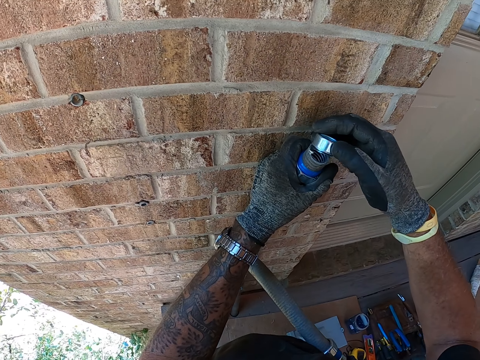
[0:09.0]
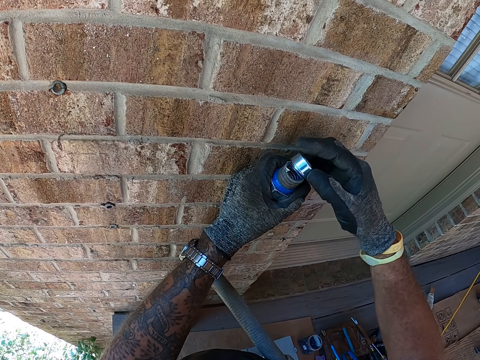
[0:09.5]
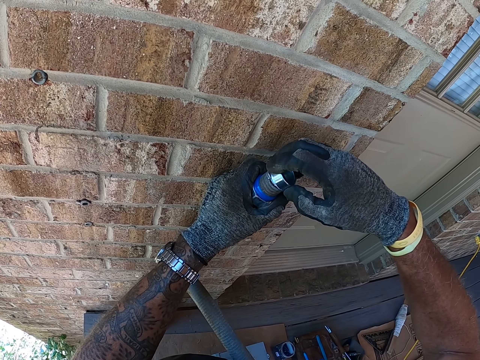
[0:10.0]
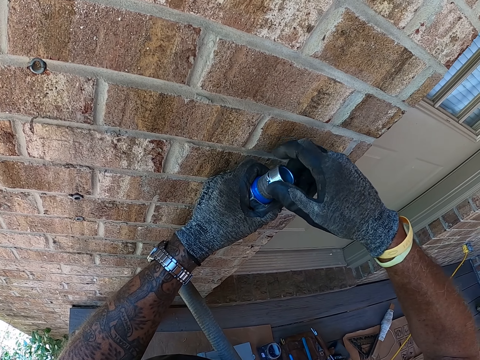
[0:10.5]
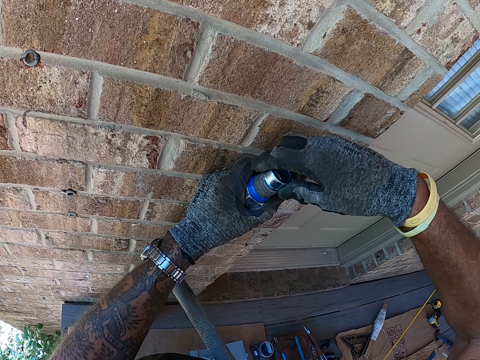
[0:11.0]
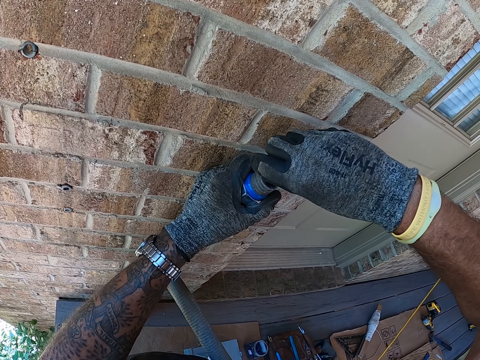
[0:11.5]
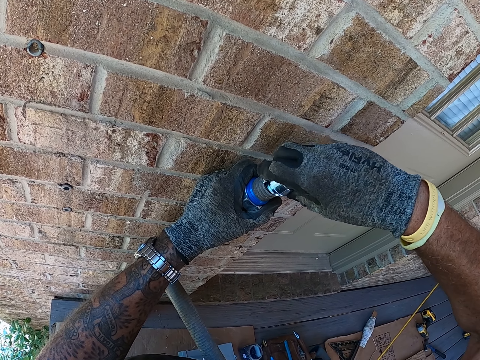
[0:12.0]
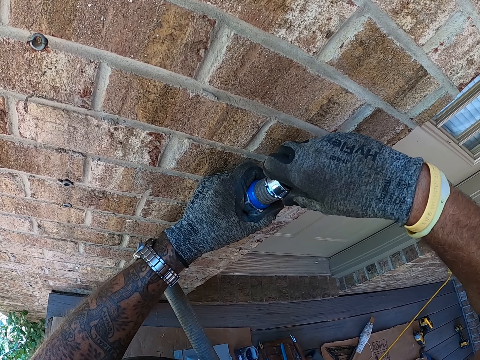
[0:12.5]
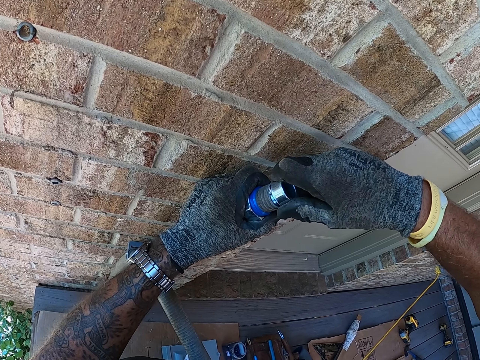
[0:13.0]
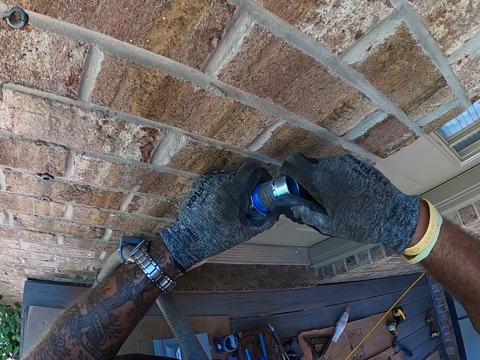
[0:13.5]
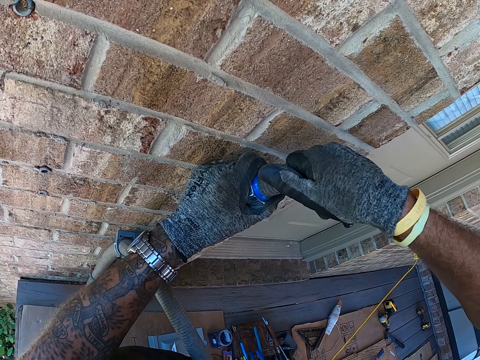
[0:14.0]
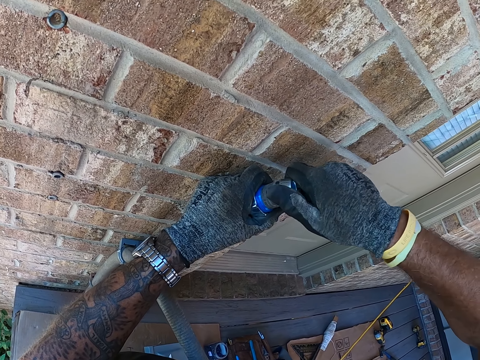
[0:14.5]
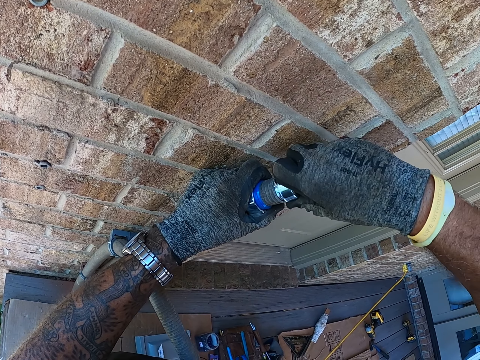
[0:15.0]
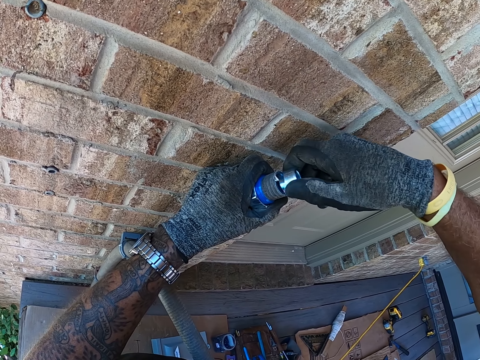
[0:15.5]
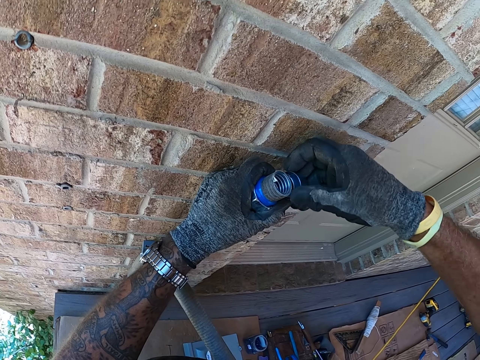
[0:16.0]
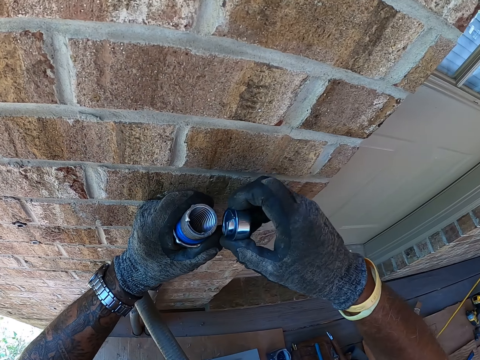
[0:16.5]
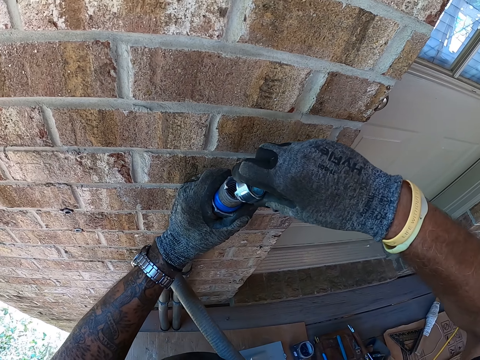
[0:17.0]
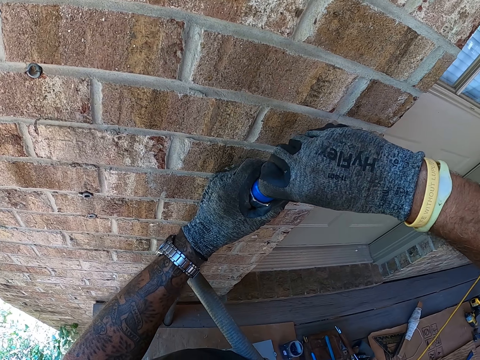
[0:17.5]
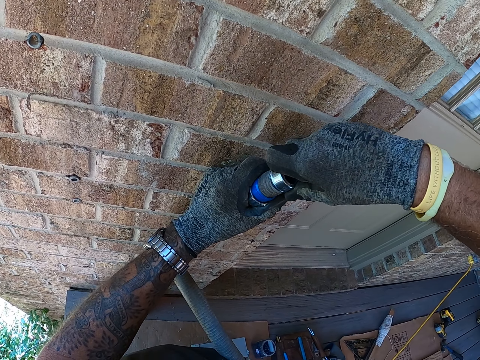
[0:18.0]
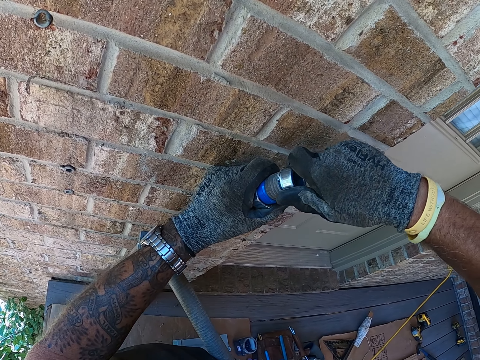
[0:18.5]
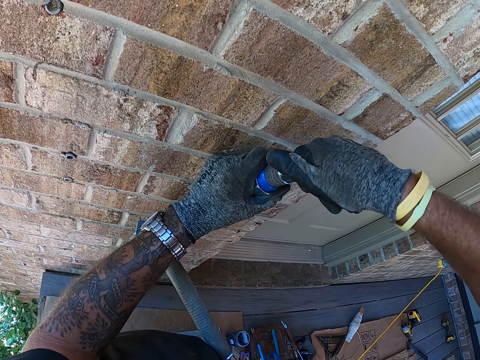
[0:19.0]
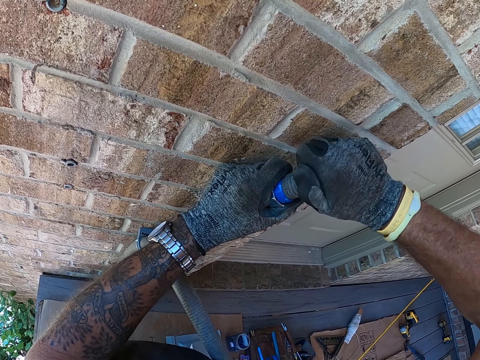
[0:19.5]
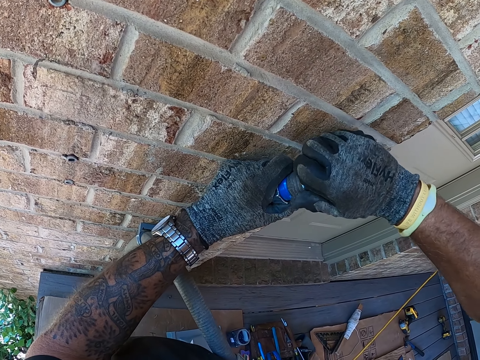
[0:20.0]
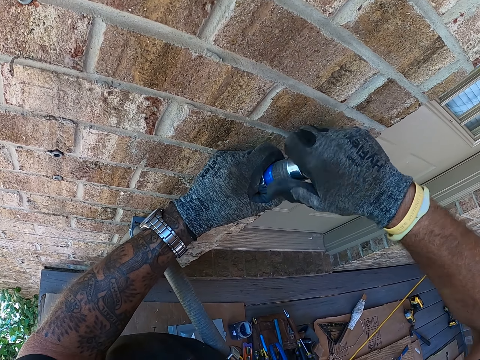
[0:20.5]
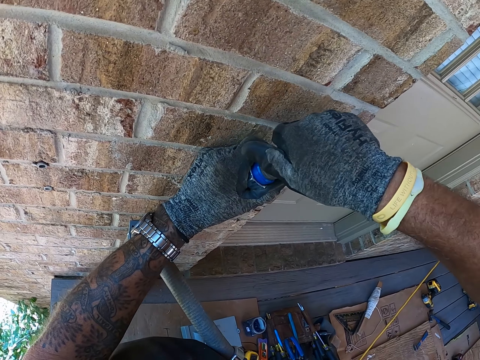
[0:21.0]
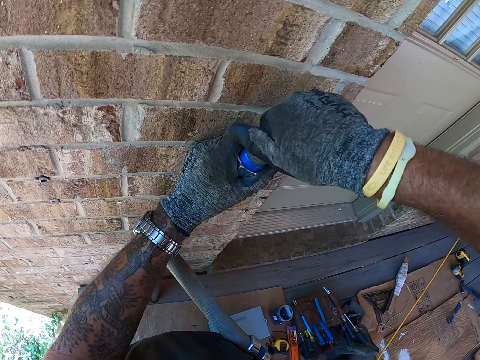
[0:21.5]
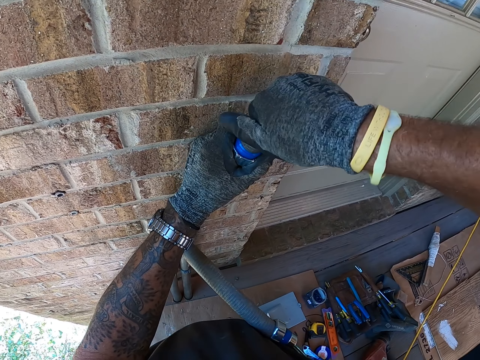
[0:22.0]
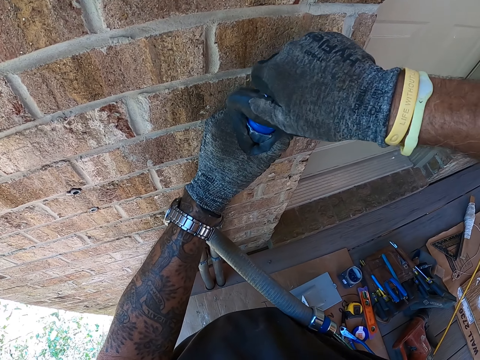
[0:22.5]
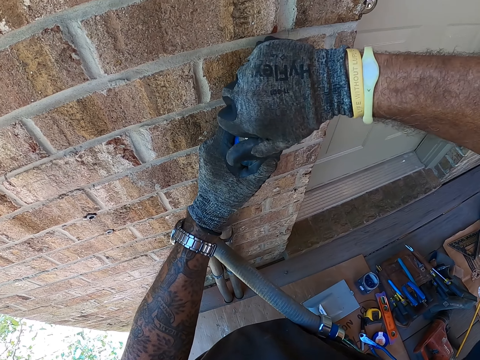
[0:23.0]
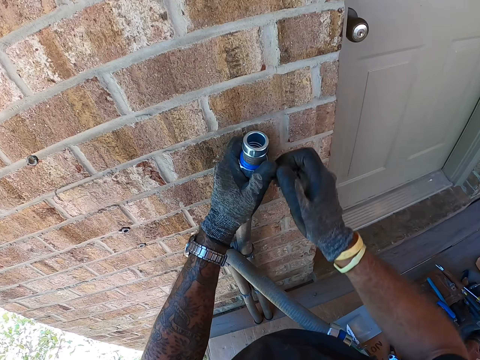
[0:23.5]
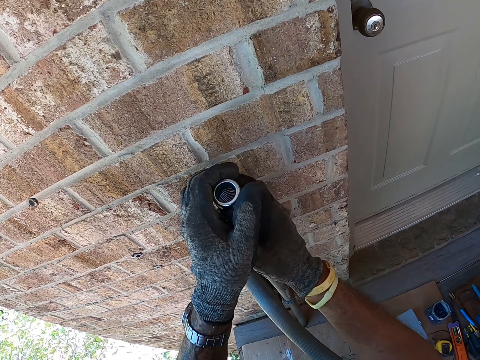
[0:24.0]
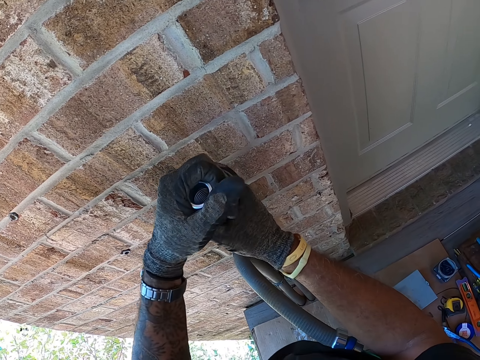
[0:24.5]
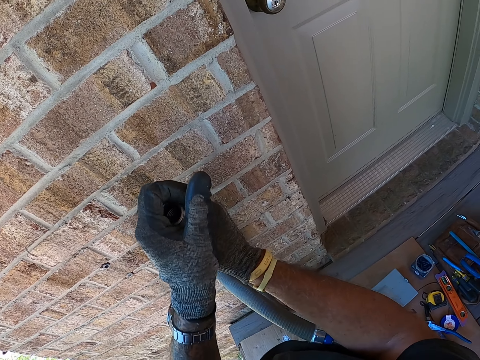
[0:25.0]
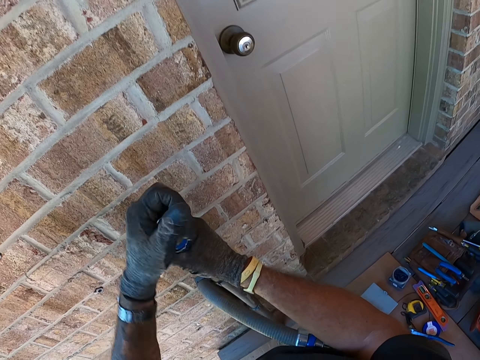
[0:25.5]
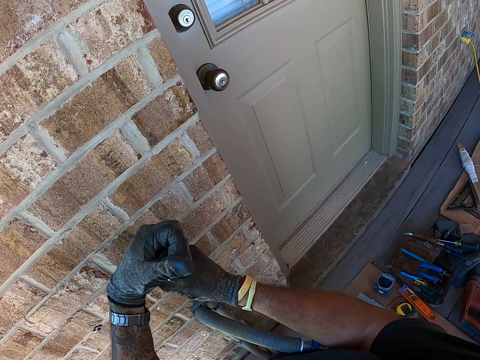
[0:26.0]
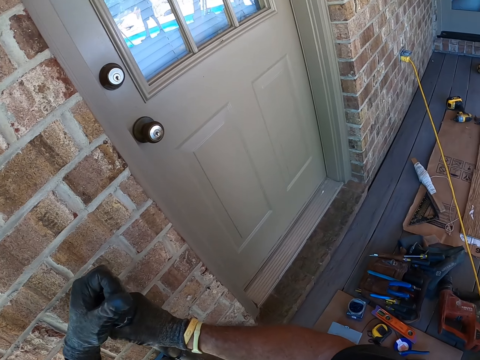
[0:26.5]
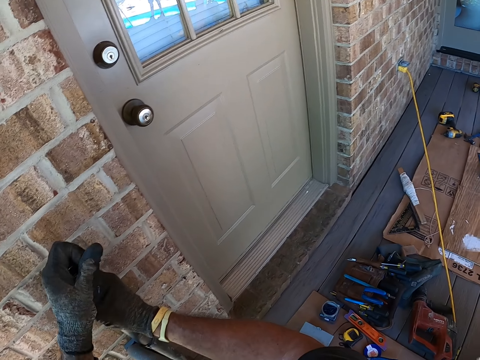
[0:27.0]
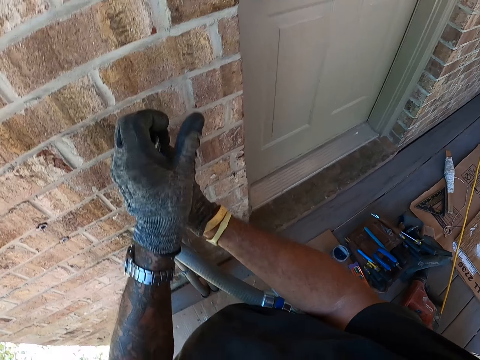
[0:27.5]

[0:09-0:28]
The camera wearer fixes a piece of metal on a pipe. They move their hand. They fix the piece of metal on the pipe. They move their hand. They fix the piece of metal on the pipe.

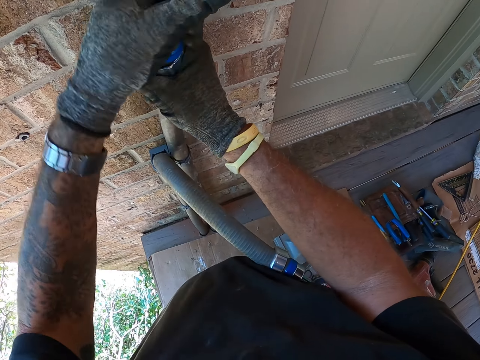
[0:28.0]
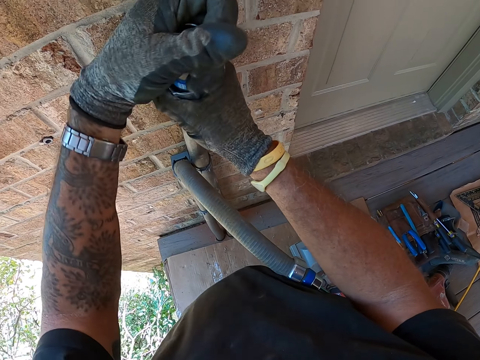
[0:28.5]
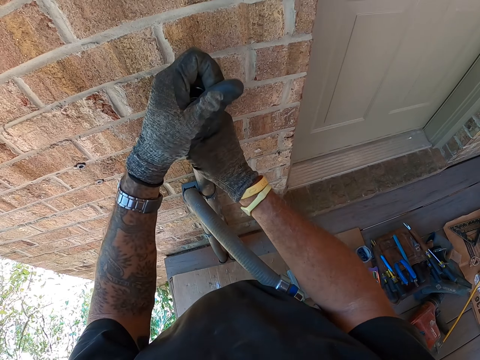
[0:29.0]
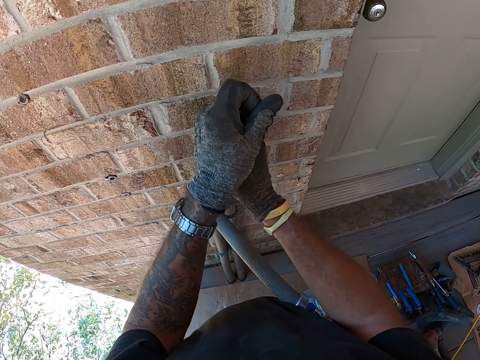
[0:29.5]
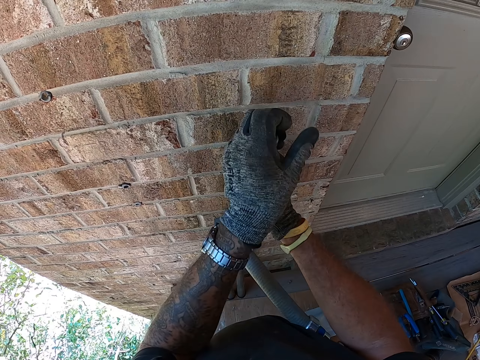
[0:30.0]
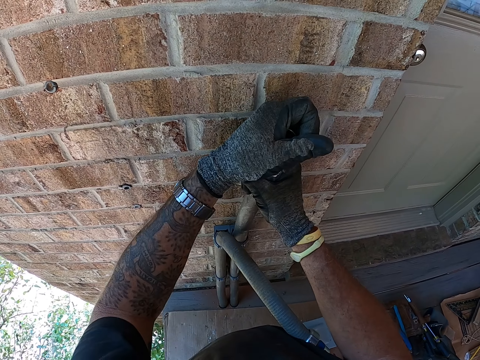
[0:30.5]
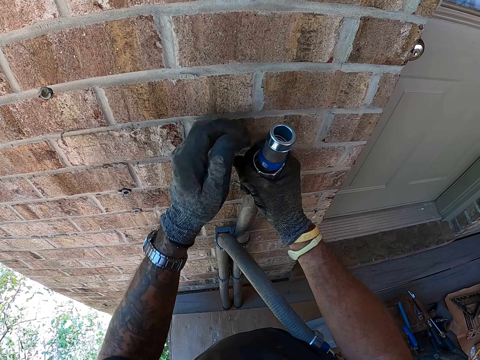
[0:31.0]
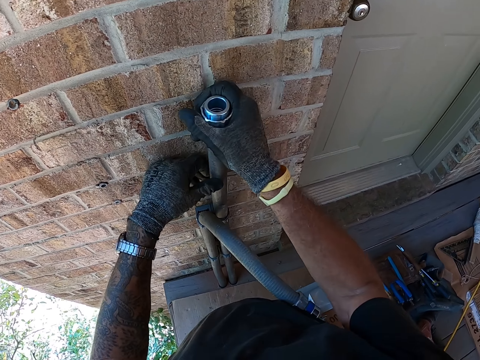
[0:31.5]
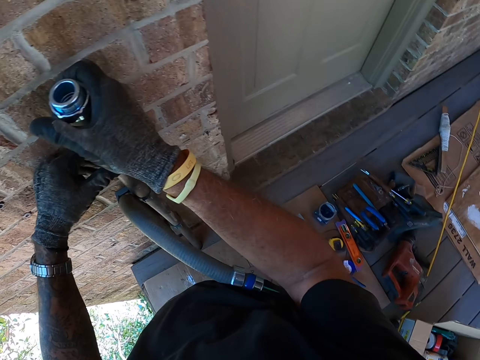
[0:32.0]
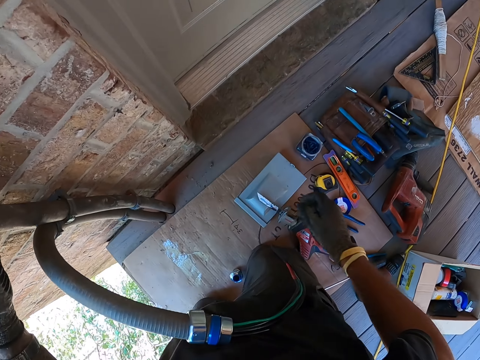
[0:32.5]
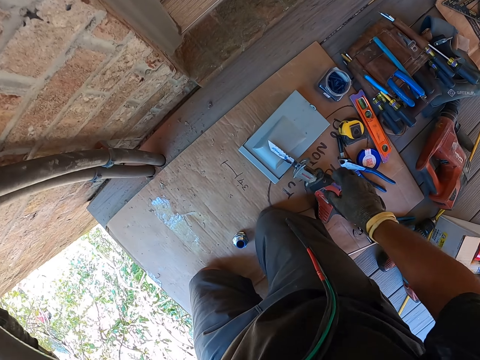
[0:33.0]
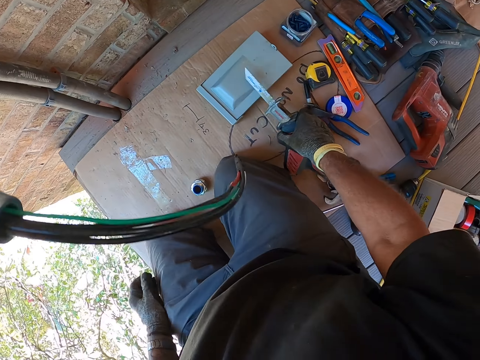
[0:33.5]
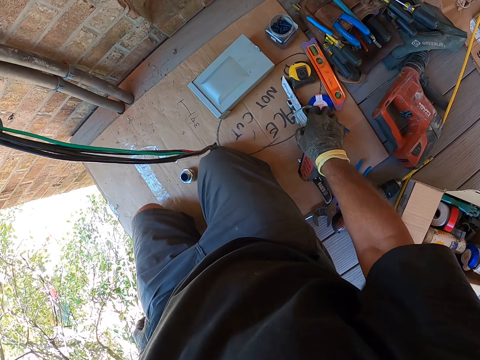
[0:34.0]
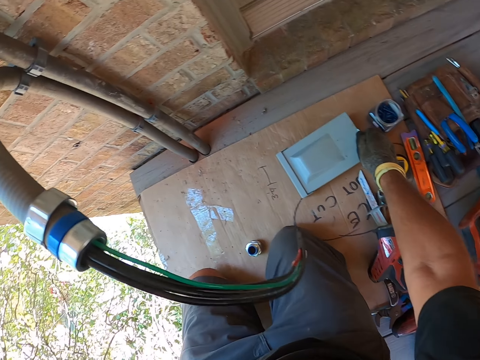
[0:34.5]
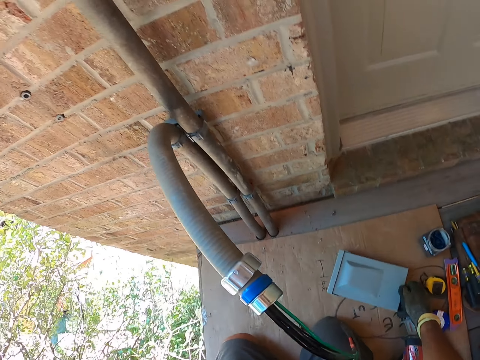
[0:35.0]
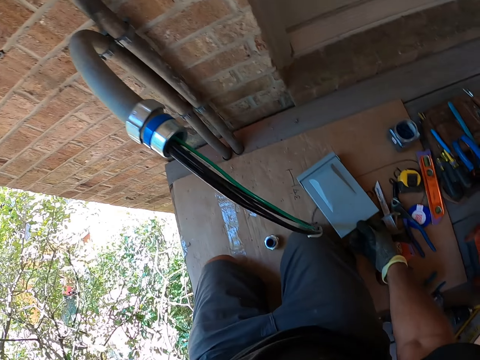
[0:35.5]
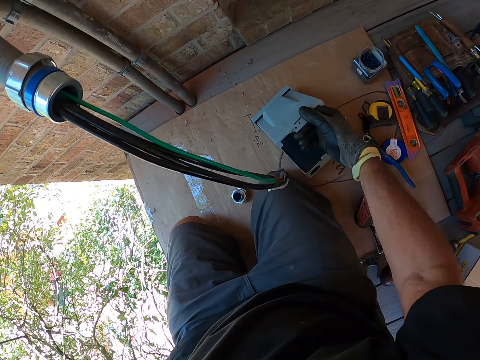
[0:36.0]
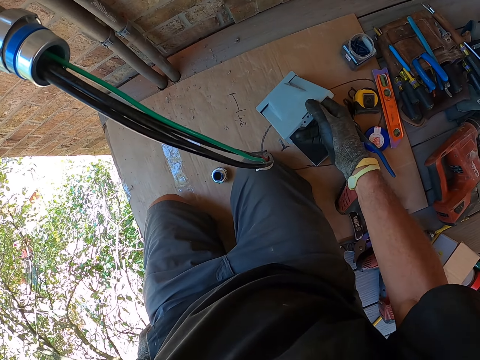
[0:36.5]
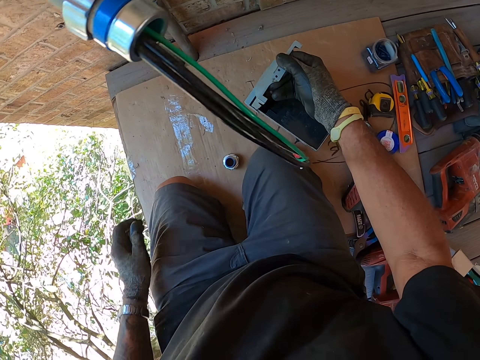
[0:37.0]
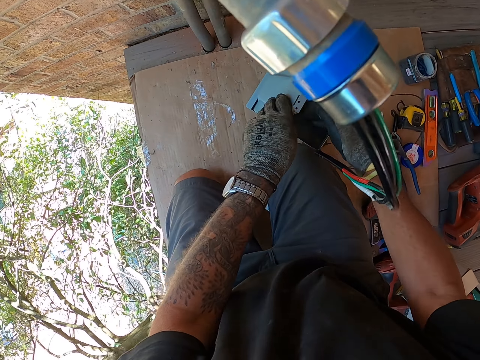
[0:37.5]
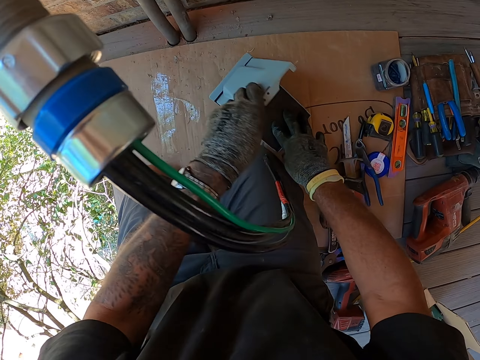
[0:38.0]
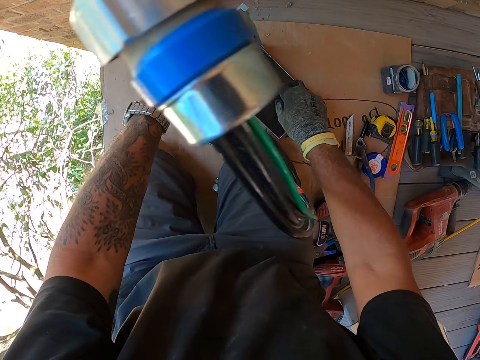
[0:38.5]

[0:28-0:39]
The camera wearer moves around. They move something on the carton. They pick the electrical meter box on the carton. They open the box.
